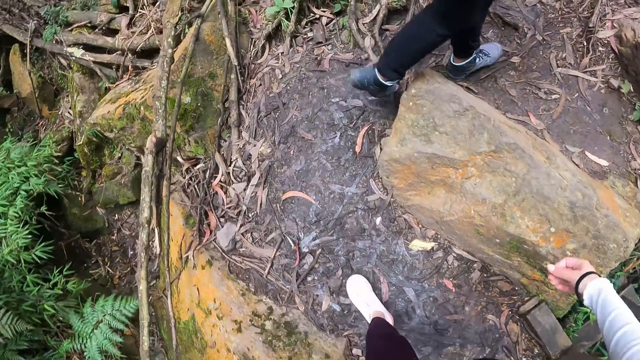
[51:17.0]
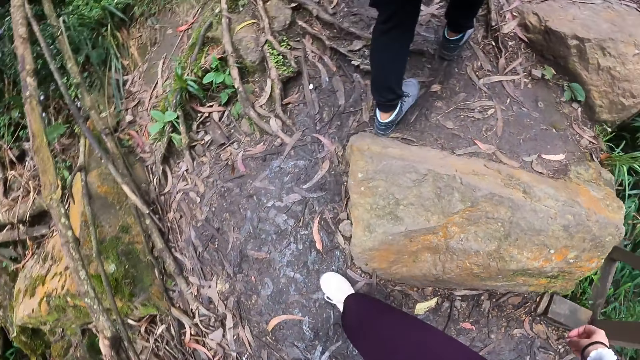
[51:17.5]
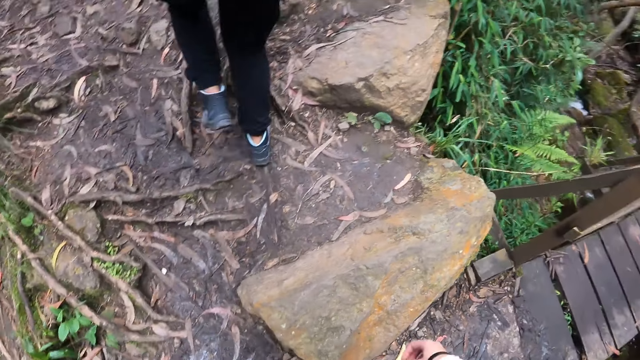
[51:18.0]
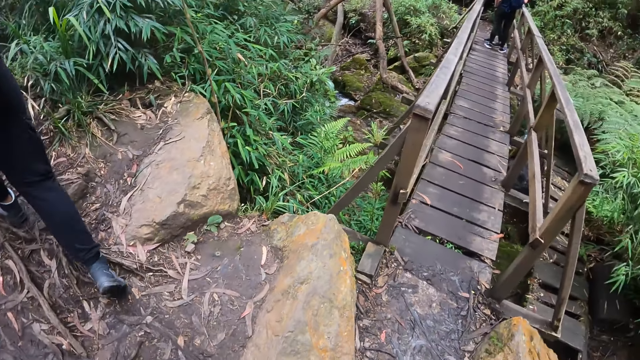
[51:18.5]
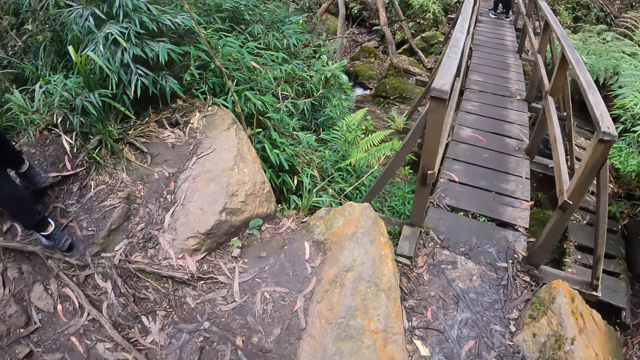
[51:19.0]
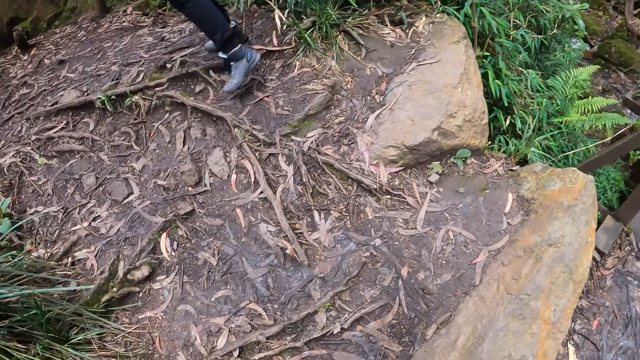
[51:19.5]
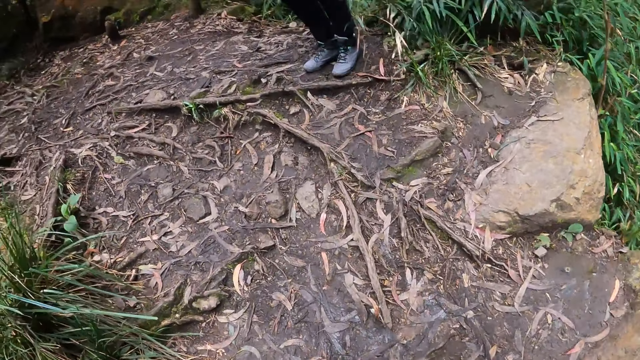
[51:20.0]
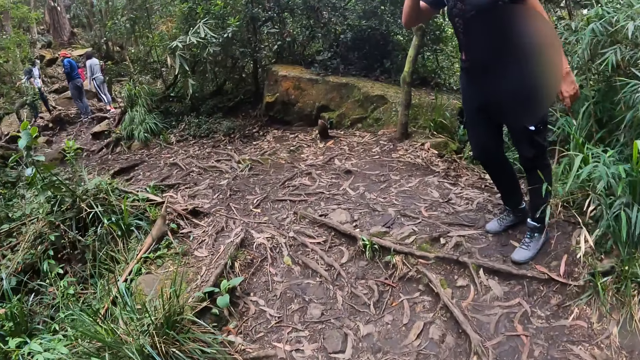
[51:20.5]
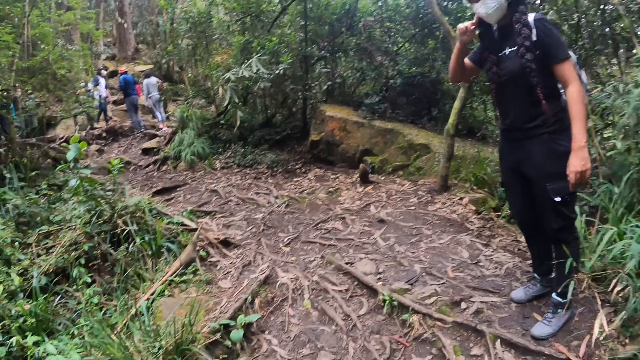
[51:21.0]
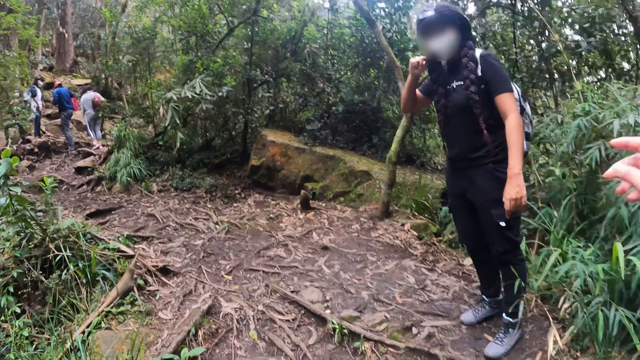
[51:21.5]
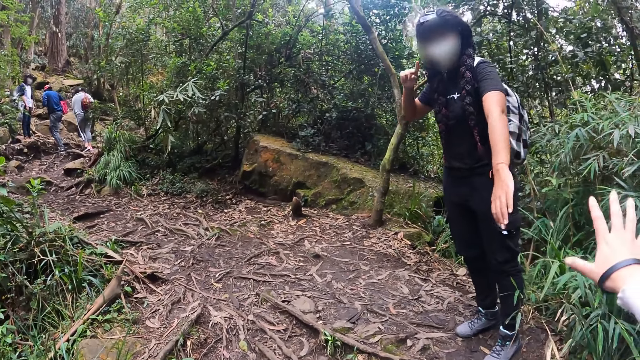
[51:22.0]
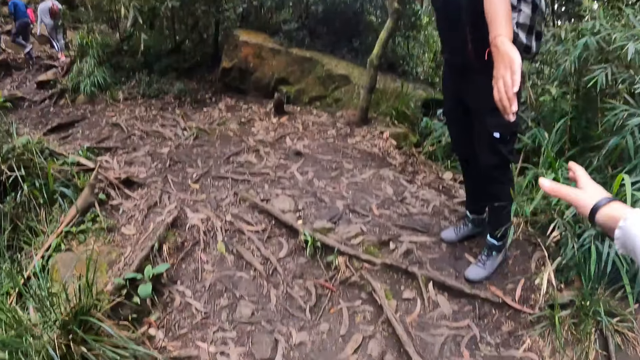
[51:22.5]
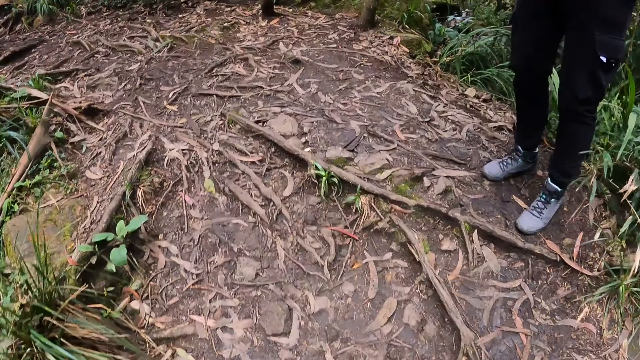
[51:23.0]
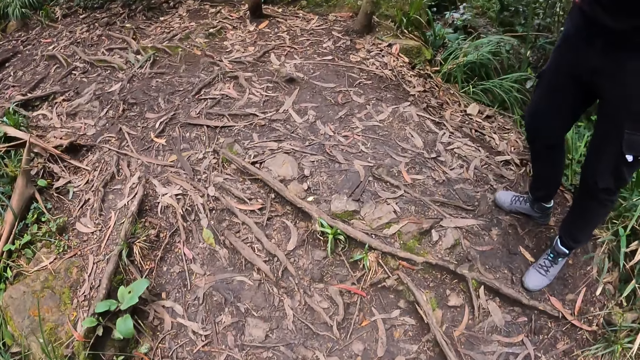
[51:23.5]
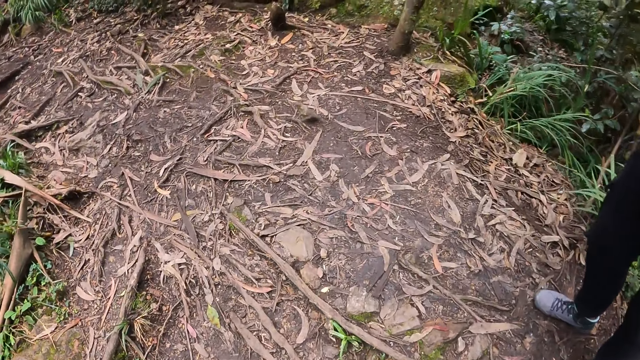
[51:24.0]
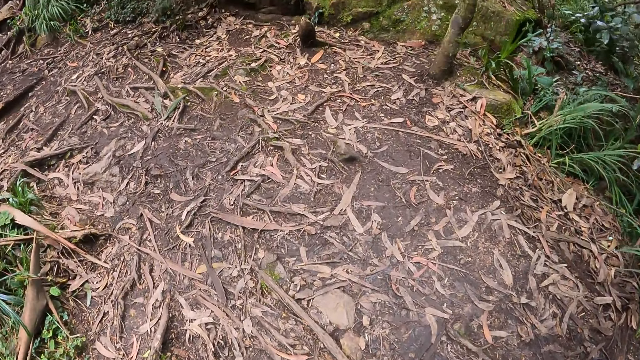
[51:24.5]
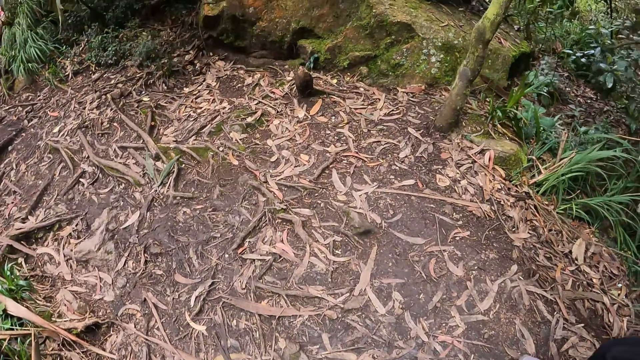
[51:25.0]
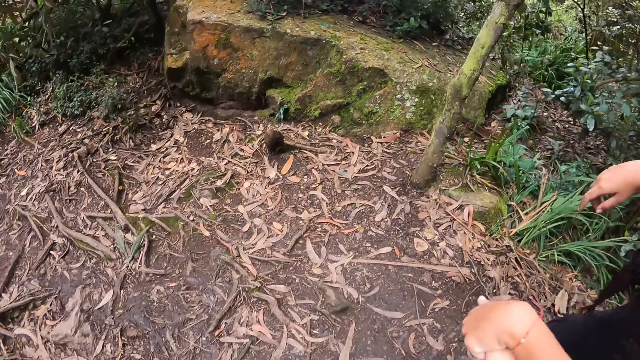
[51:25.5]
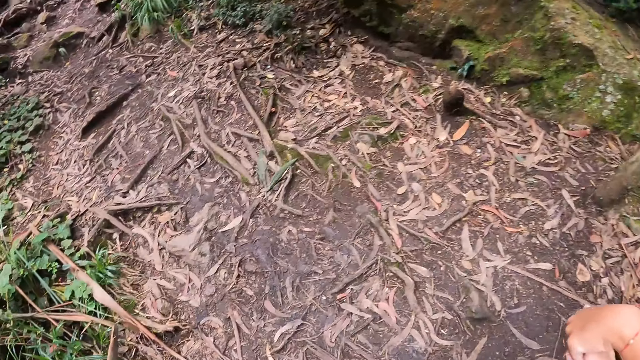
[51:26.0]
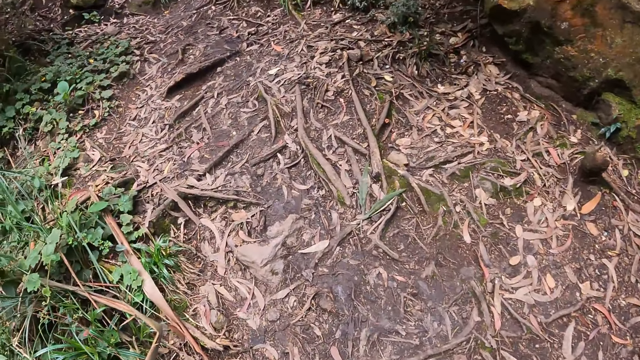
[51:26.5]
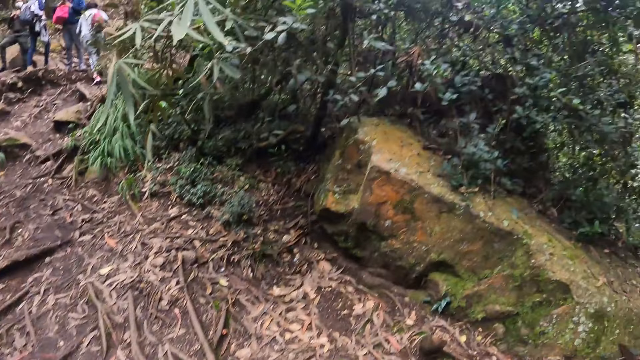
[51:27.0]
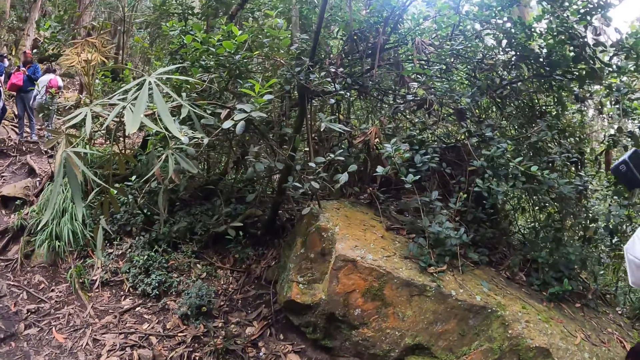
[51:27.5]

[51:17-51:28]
The camera wearer walks onto the bushy path. She stretches out her hand. A woman stretches out her hand to the camera wearer. The camera wearer holds the left hand of the woman with her right hand. The woman pulls the camera wearer. The camera wearer and the woman move around.

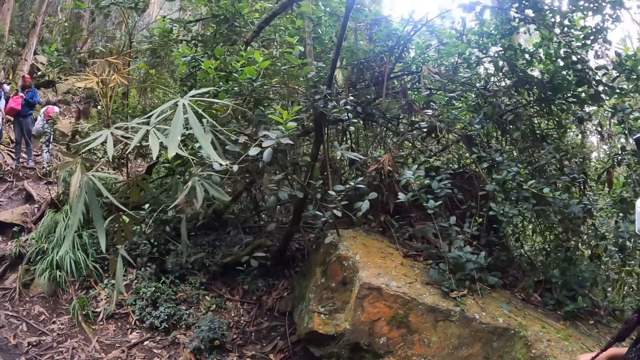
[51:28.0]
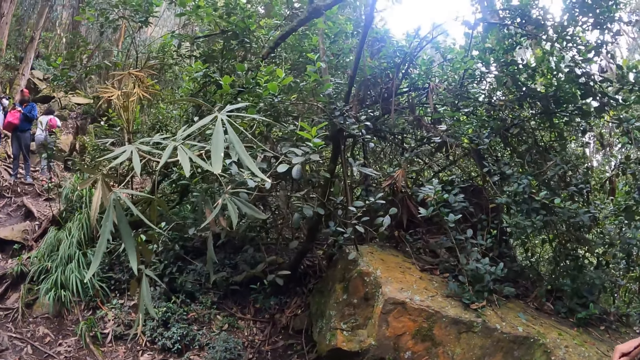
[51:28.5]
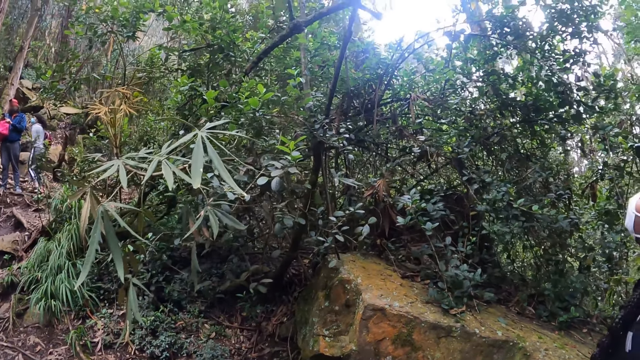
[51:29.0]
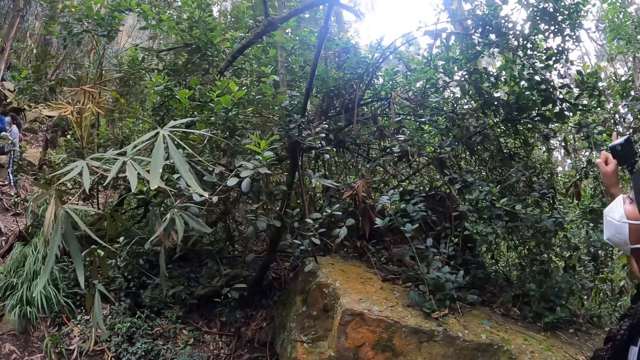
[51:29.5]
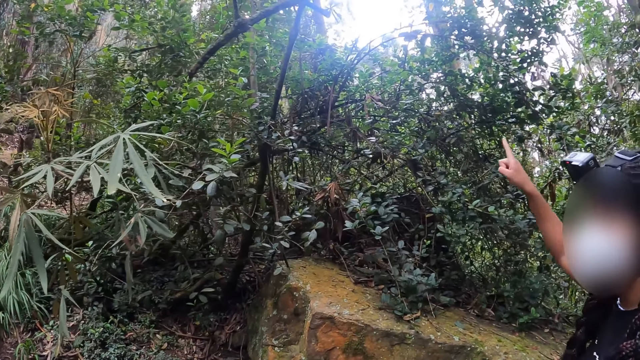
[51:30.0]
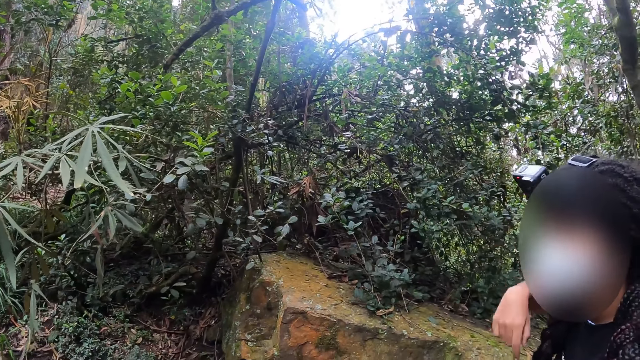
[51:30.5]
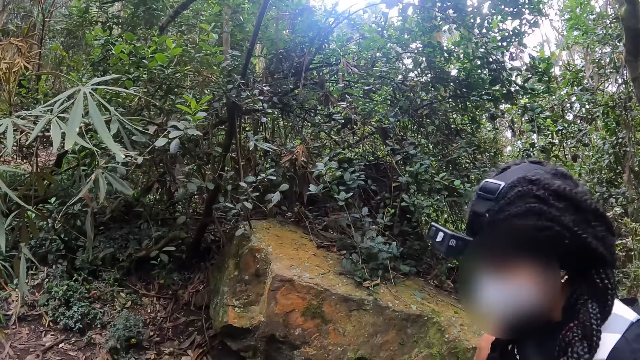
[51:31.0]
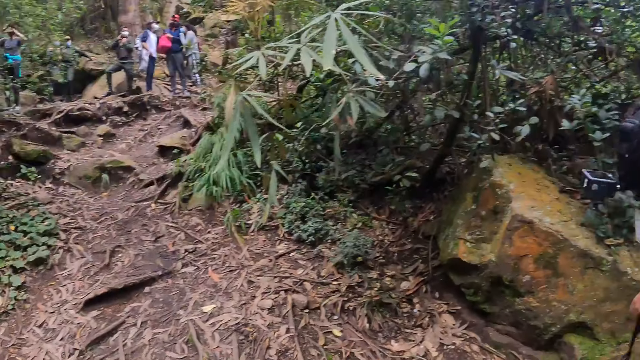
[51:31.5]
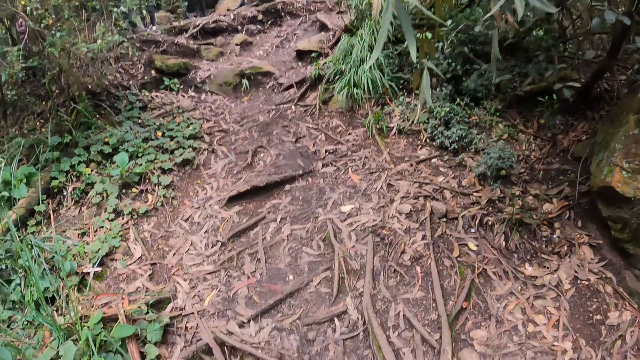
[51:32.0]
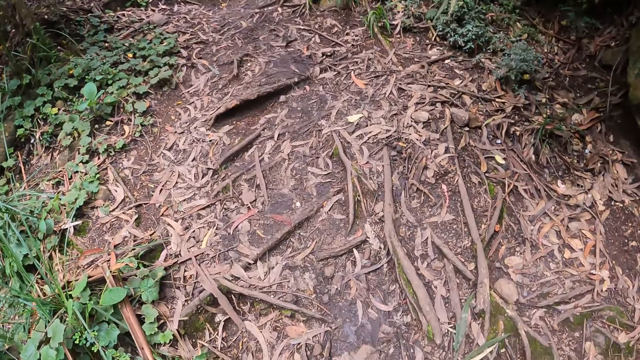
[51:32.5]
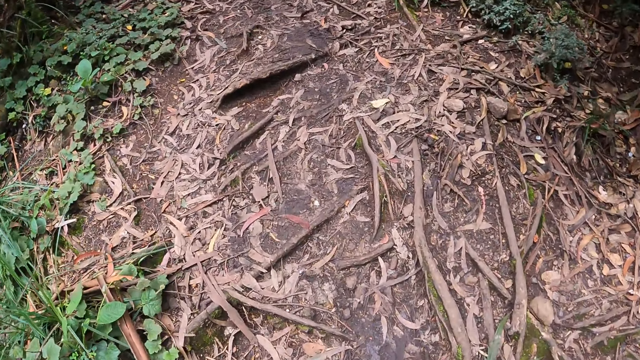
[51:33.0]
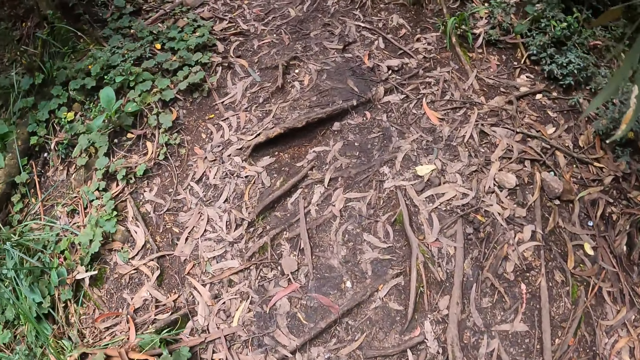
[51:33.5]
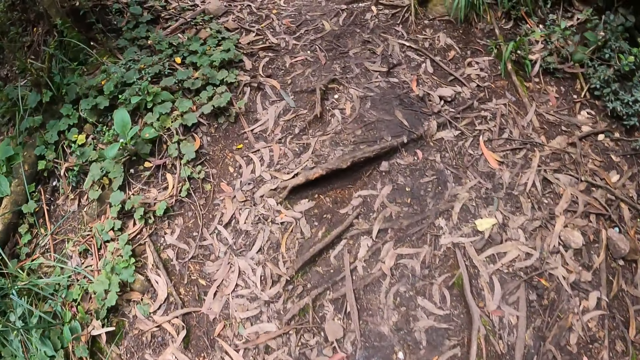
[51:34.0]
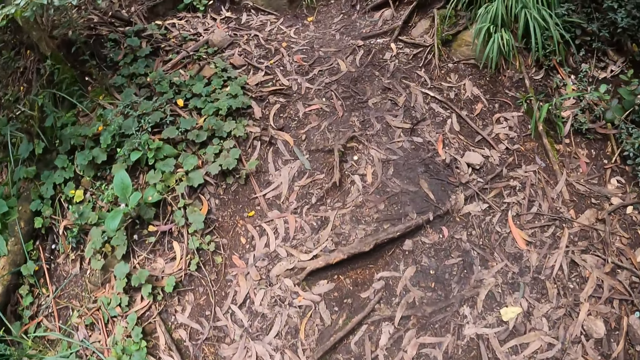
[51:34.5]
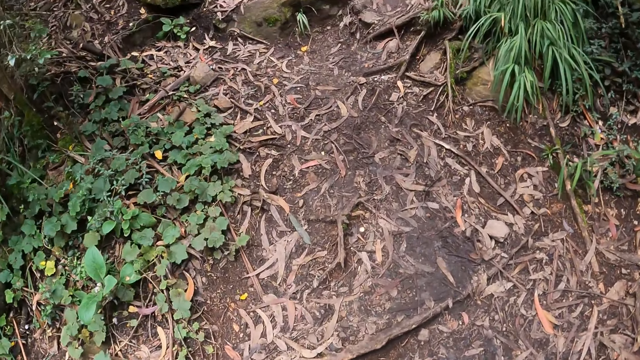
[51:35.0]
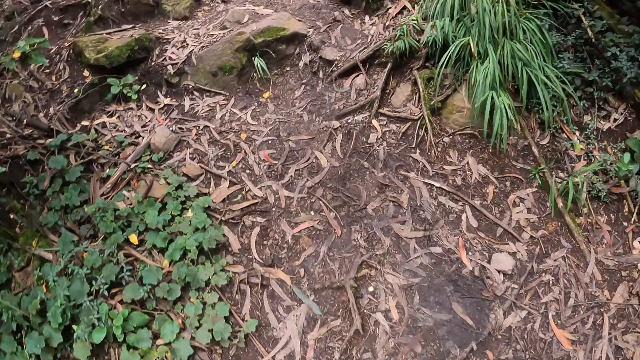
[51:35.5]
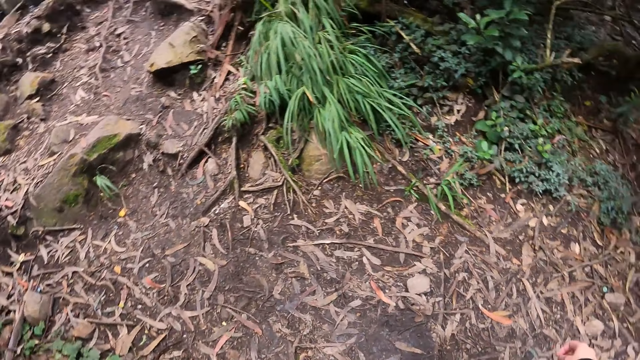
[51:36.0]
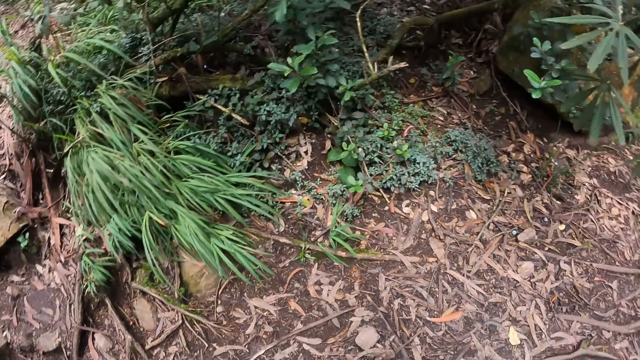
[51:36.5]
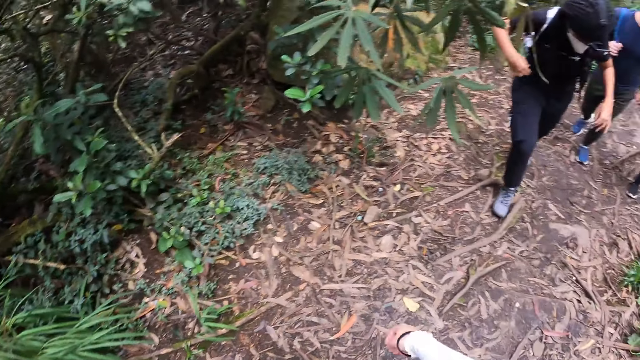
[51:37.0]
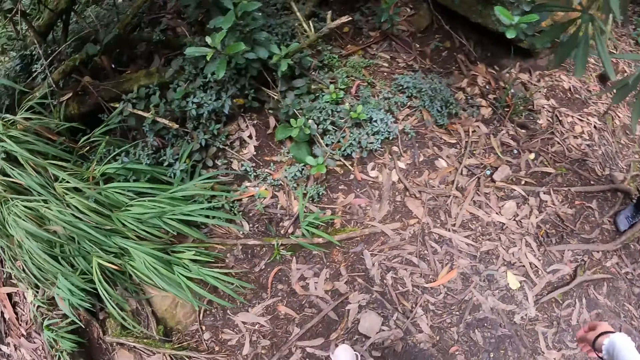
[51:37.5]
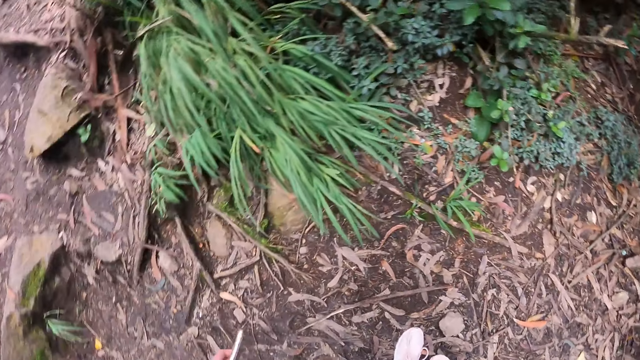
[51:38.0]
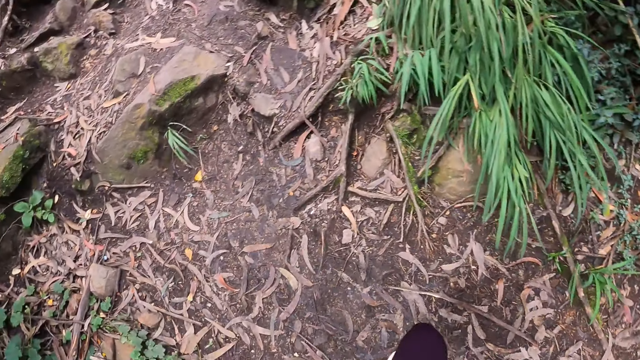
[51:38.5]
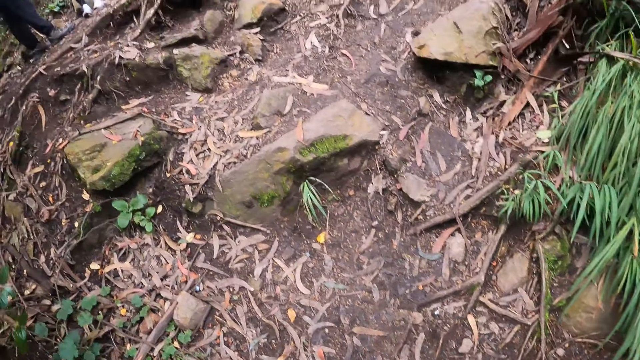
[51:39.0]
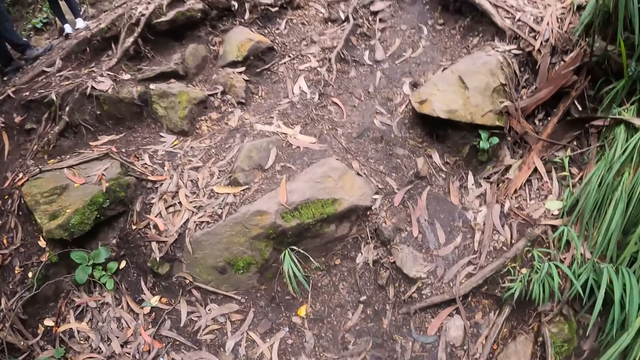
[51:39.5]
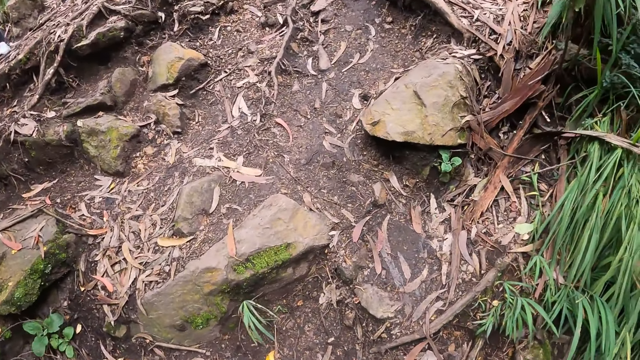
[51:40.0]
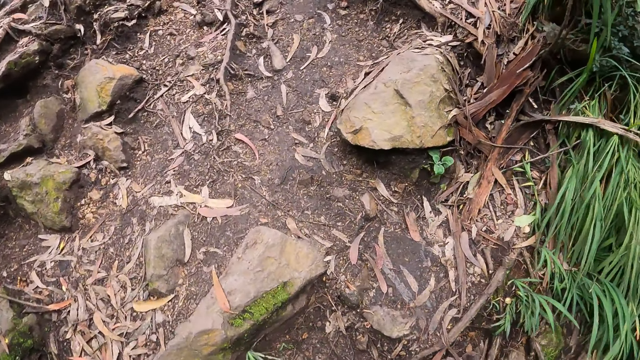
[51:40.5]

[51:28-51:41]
A woman converses with the camera wearer. The camera wearer moves around.
